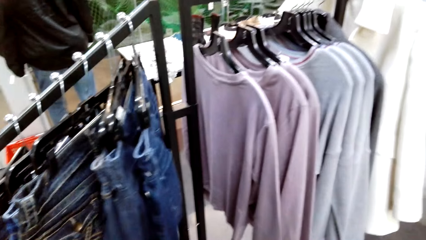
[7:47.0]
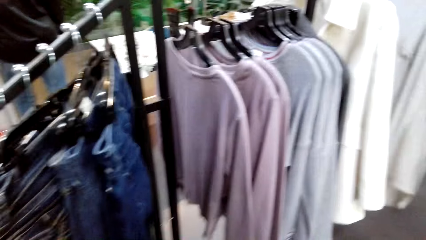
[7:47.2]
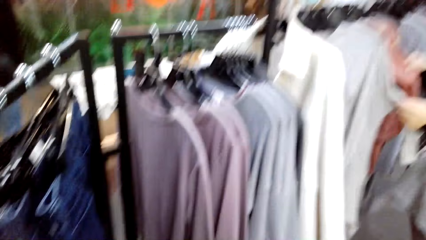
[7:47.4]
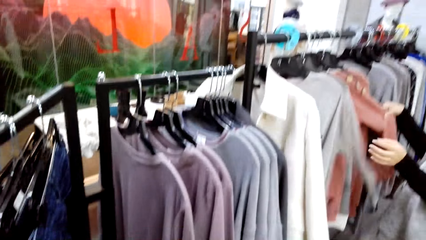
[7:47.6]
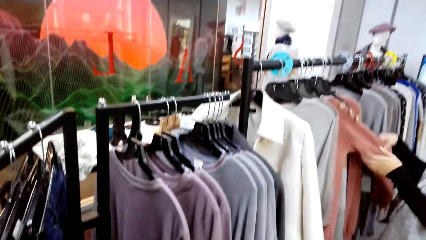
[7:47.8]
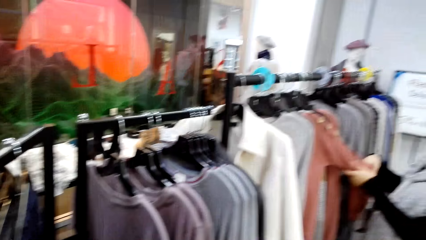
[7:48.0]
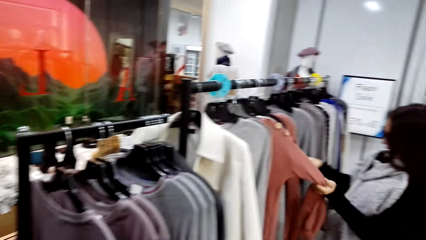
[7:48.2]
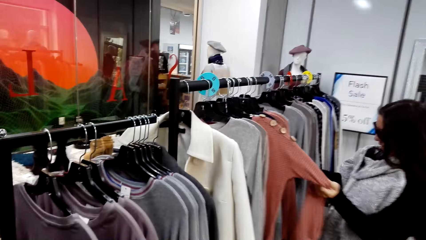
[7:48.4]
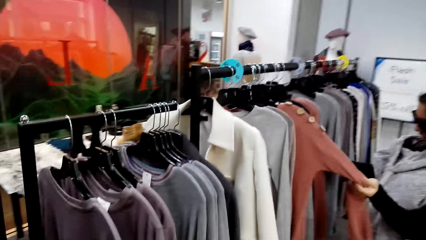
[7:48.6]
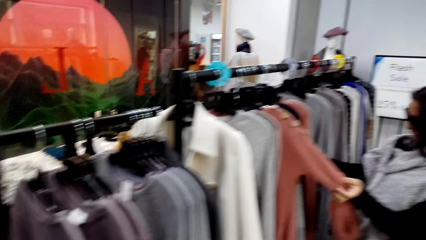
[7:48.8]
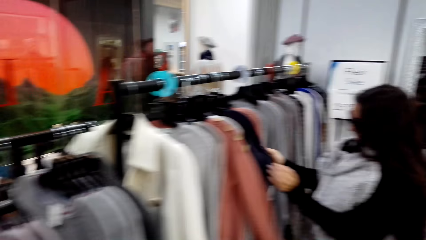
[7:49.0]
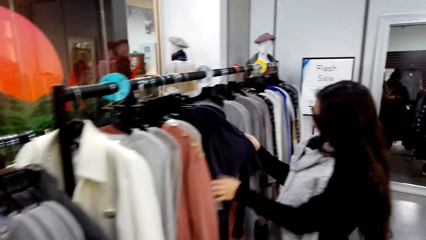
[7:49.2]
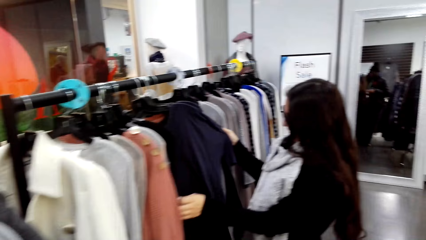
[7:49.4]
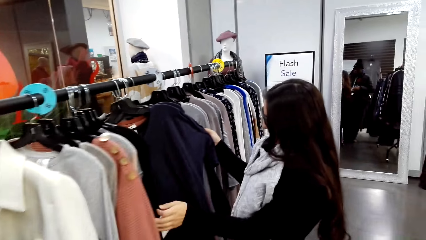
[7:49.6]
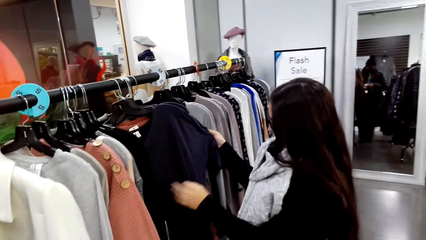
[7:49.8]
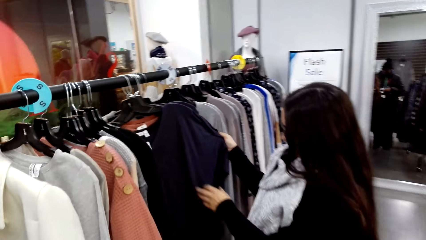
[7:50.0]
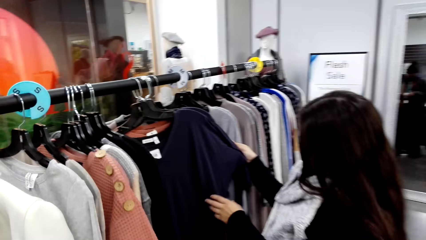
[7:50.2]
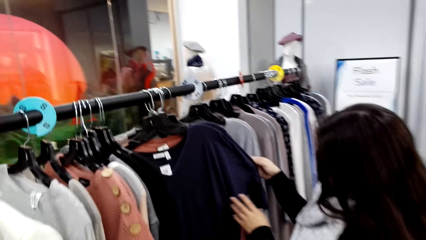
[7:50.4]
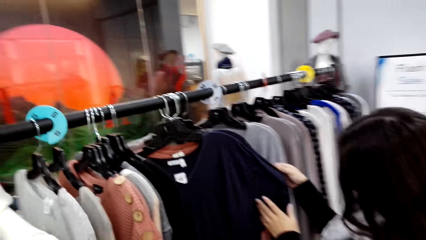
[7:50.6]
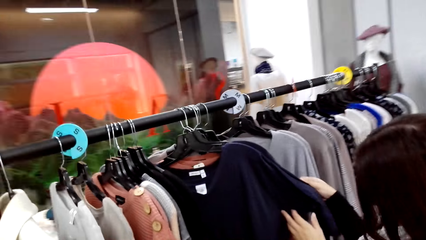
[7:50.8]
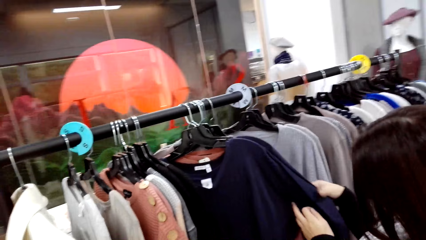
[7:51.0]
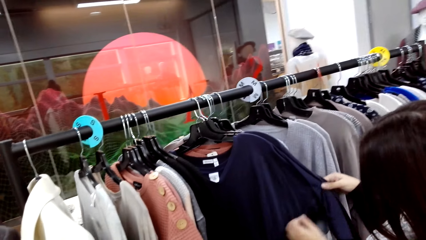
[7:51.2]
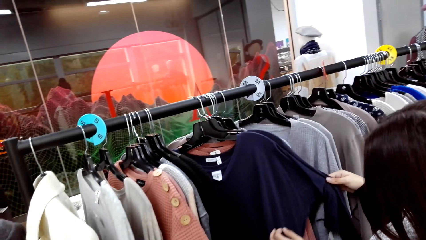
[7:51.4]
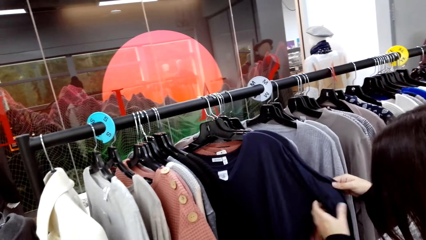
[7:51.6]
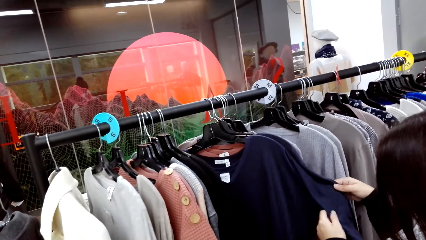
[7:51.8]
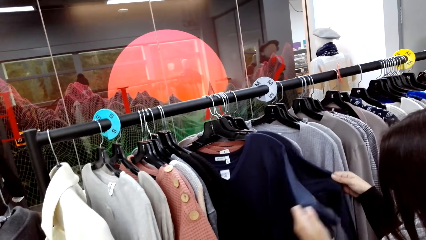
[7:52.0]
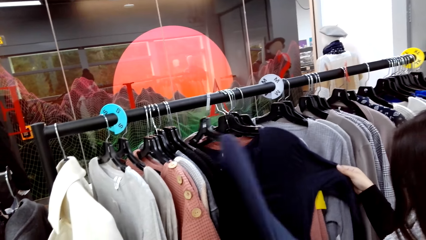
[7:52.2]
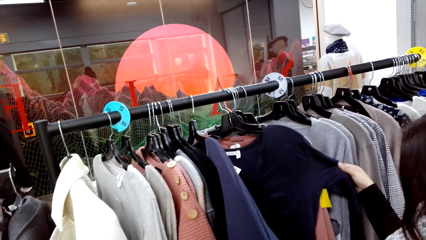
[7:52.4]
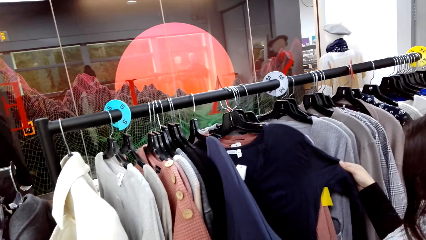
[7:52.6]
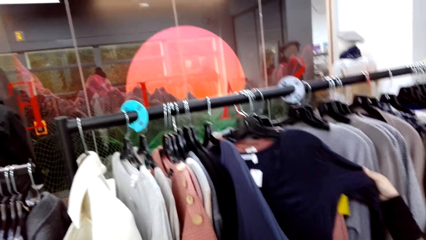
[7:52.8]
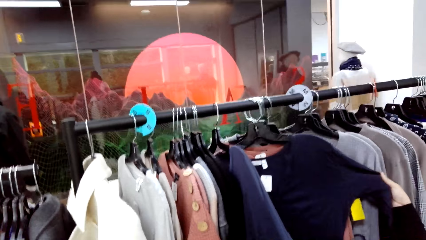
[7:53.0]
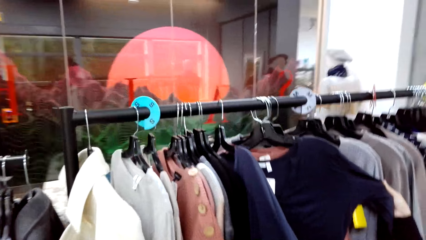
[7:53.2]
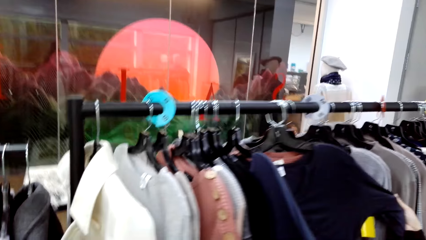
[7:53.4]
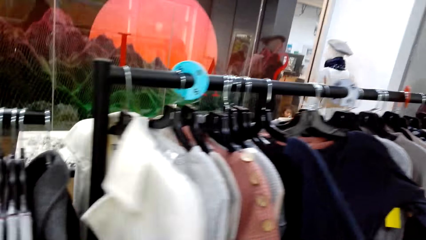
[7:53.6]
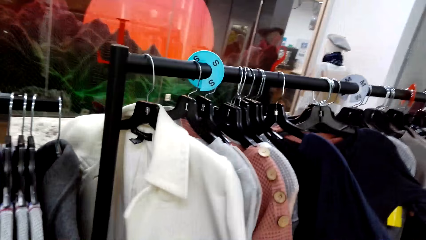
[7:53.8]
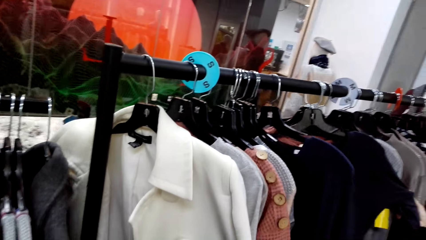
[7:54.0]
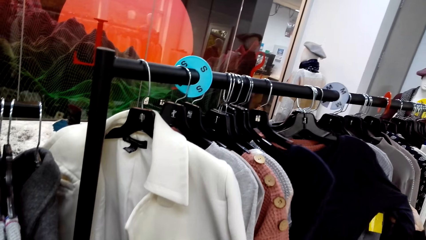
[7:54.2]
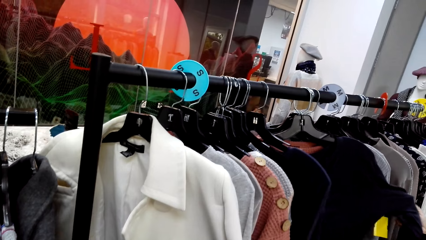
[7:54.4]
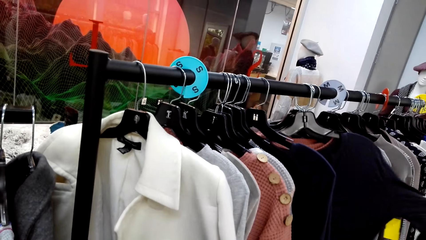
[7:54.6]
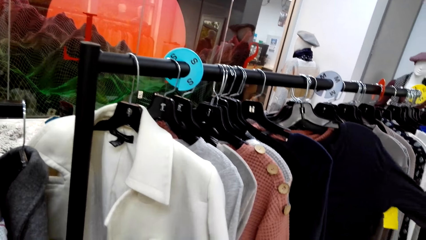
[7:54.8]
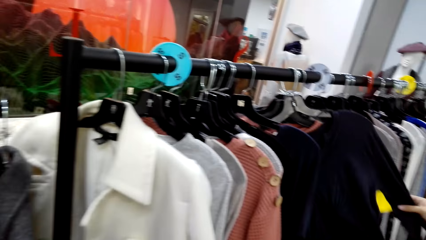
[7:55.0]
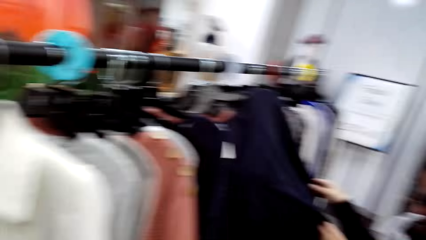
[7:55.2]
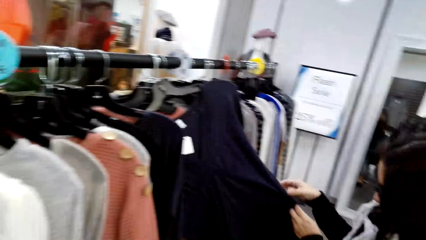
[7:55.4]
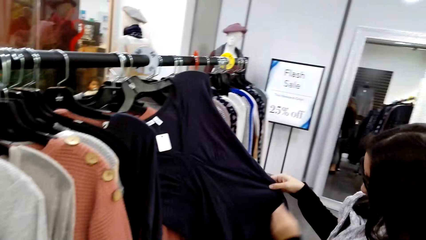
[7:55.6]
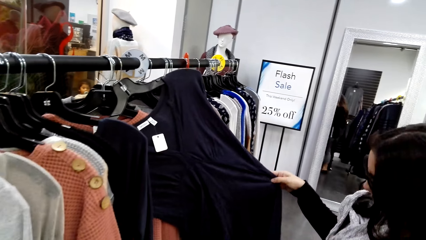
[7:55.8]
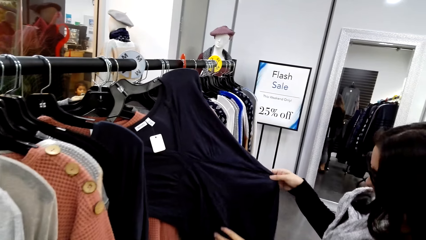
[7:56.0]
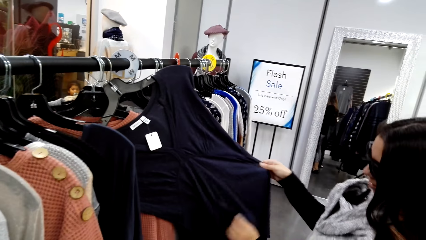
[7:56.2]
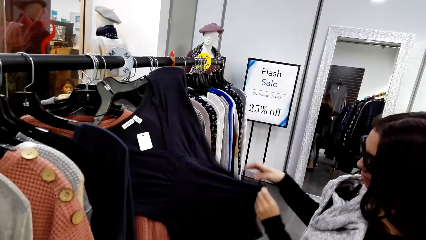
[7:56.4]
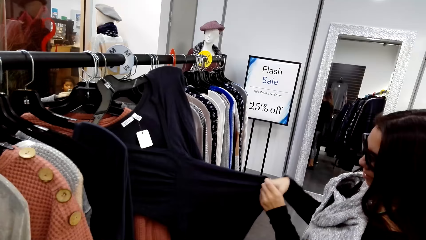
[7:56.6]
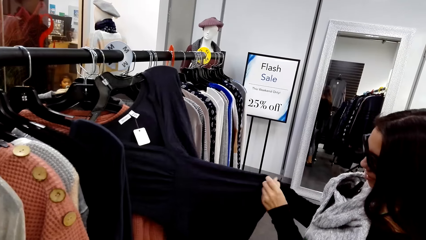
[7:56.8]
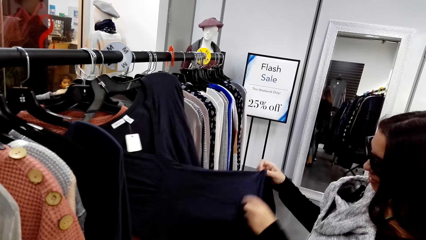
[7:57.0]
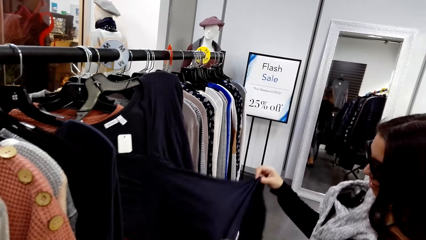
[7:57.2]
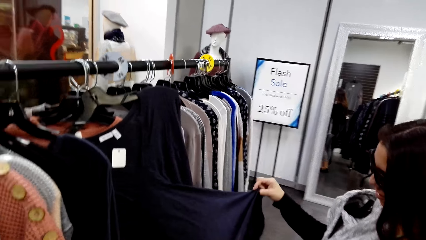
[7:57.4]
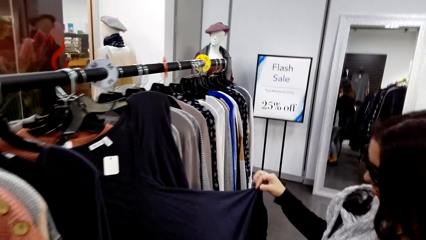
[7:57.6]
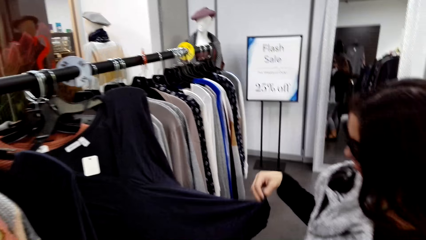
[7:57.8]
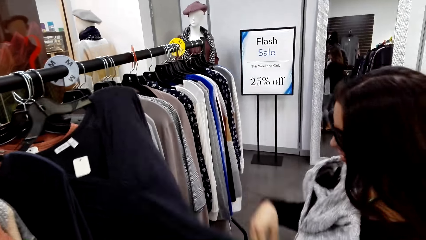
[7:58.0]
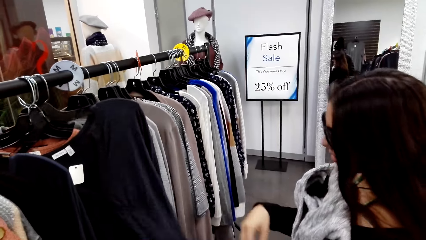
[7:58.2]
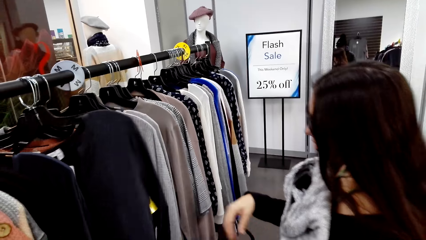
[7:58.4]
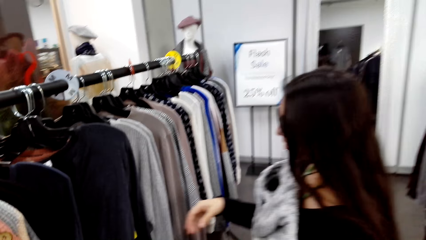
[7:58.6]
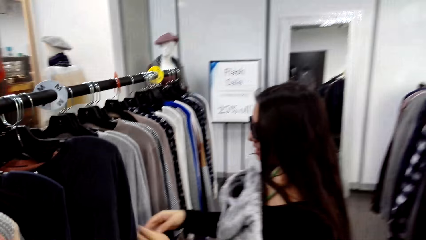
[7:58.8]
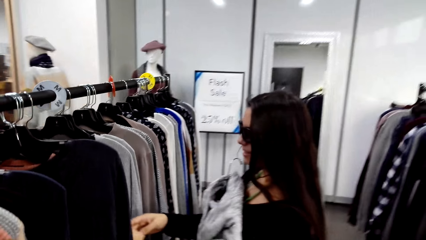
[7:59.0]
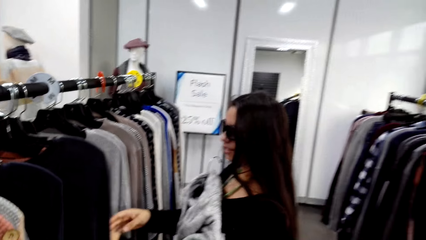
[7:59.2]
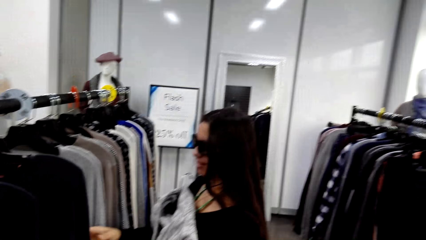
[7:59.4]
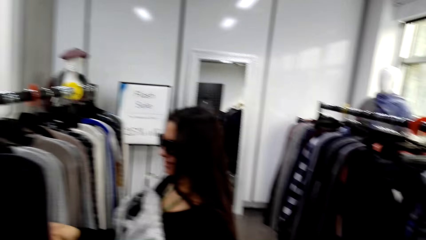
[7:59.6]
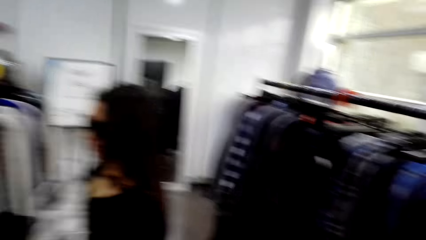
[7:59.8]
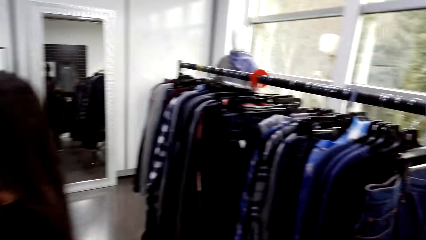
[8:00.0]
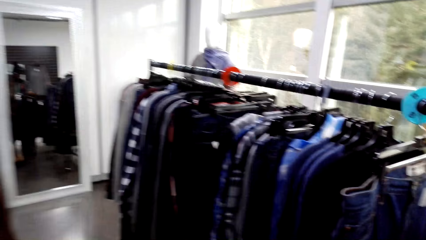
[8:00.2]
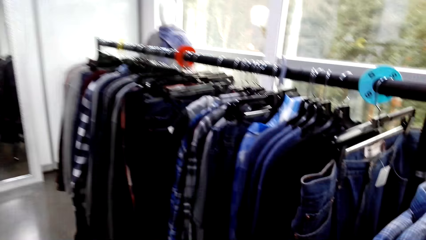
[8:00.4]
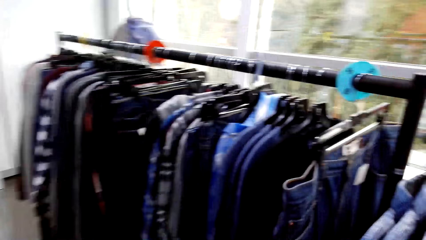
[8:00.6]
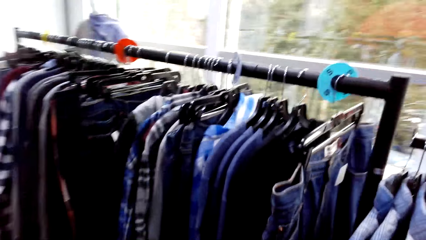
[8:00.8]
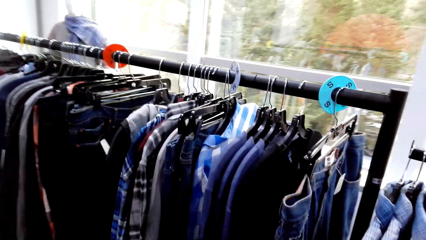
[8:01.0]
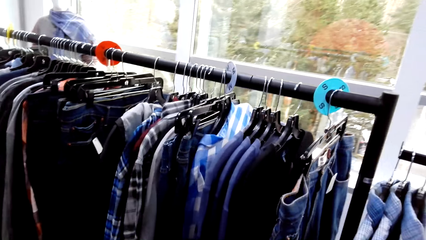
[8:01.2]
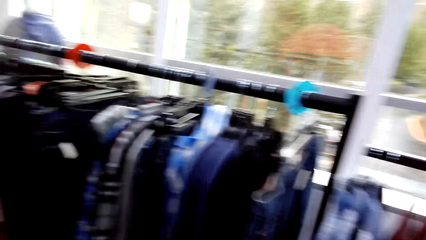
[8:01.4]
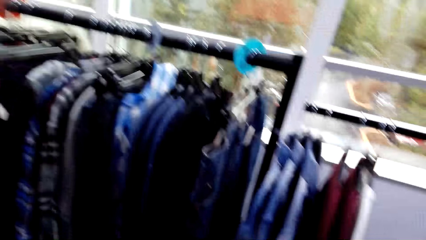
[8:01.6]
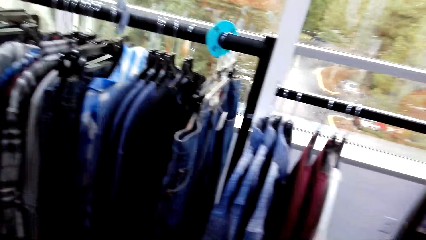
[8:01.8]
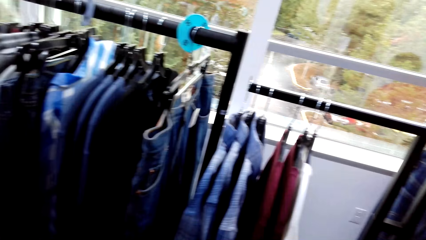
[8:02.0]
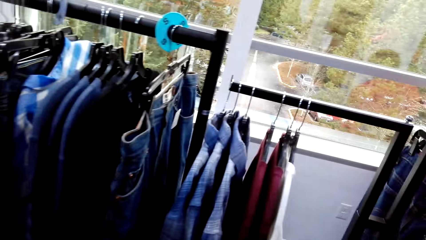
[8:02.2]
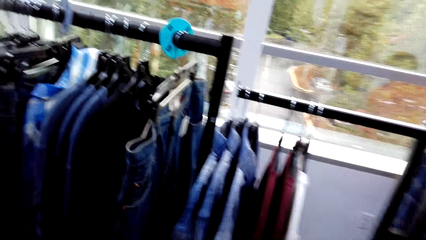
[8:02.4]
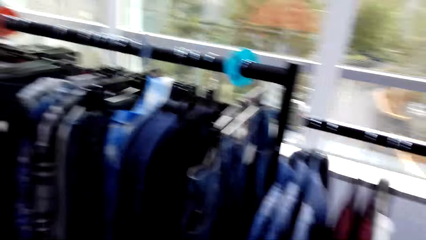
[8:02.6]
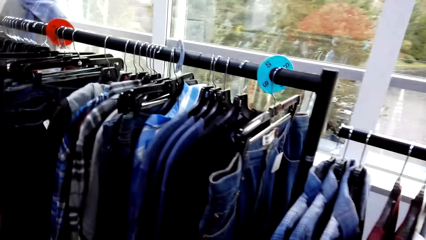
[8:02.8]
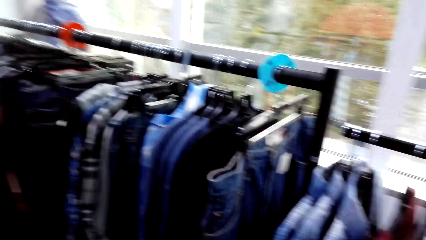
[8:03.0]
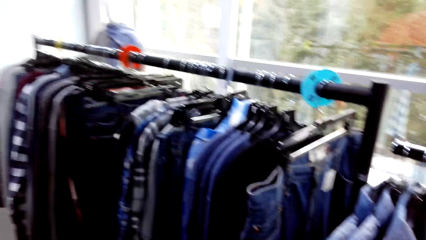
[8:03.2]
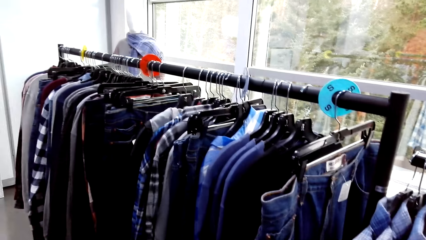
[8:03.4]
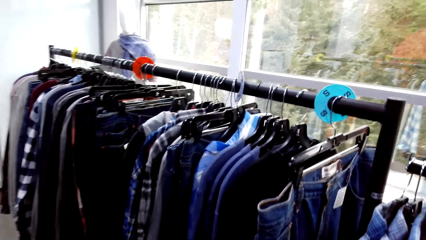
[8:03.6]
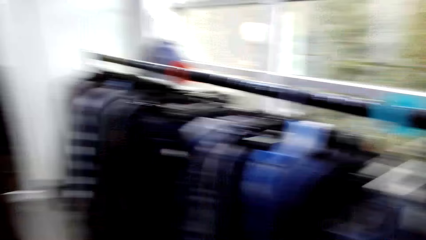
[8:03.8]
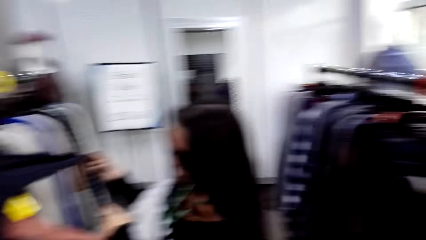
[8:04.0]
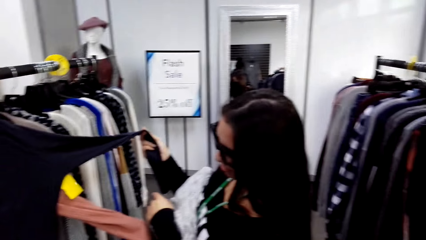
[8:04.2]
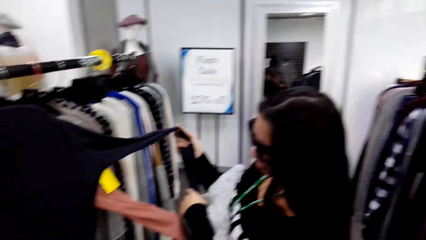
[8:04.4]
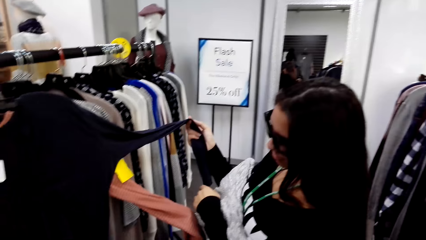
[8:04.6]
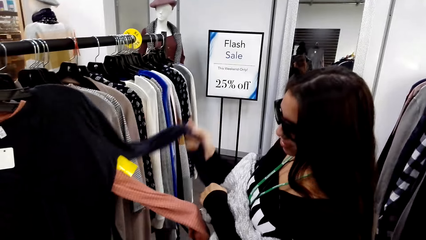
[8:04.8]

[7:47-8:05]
A person touches the T-shirts on the hanger stand. The camera wearer looks around.
